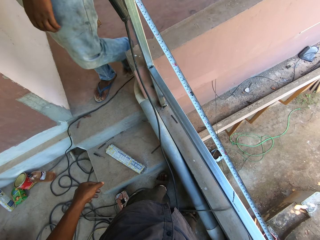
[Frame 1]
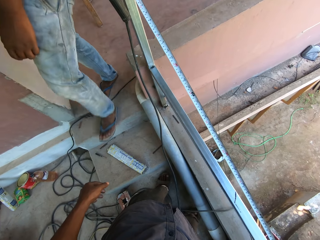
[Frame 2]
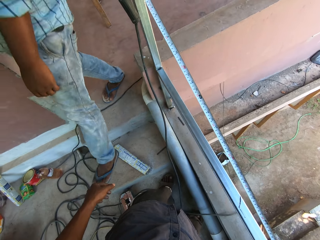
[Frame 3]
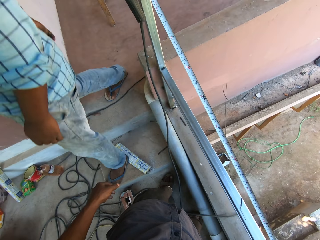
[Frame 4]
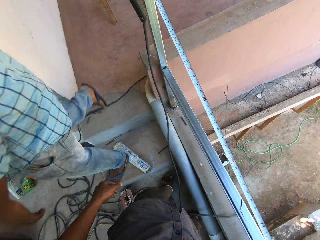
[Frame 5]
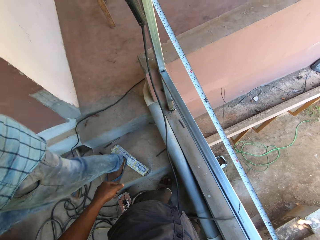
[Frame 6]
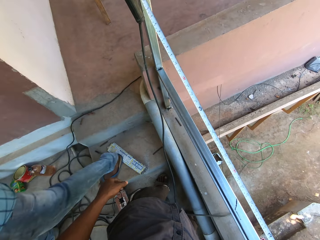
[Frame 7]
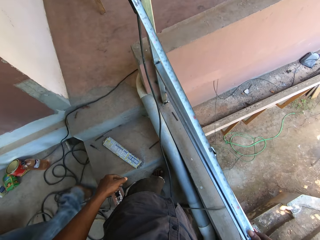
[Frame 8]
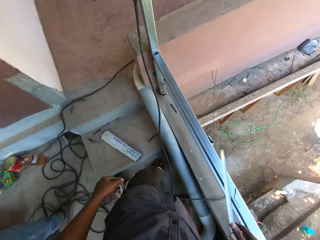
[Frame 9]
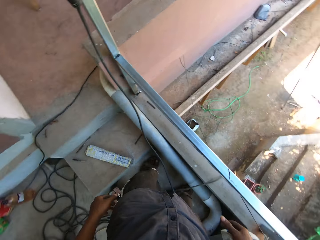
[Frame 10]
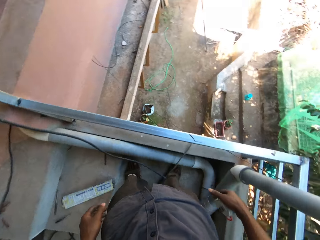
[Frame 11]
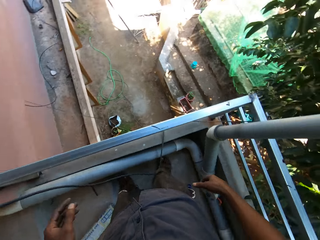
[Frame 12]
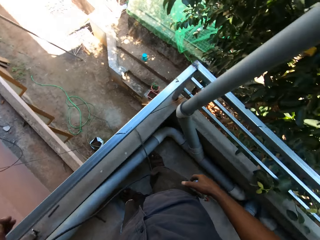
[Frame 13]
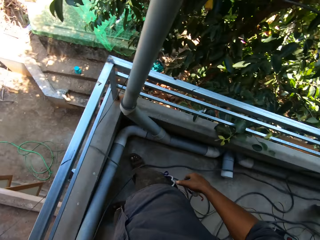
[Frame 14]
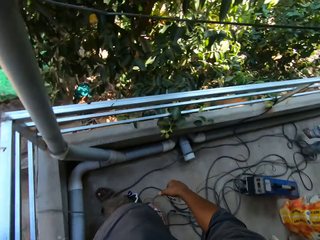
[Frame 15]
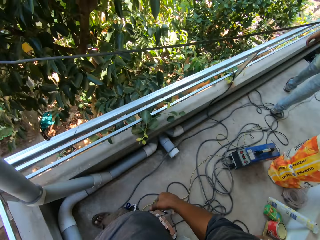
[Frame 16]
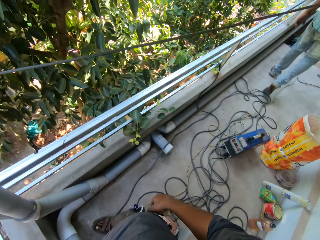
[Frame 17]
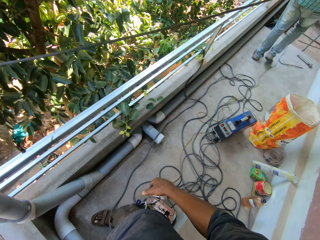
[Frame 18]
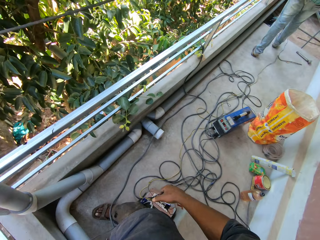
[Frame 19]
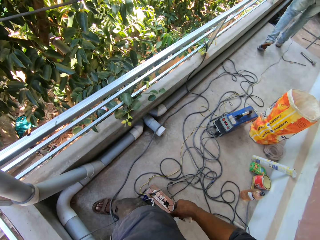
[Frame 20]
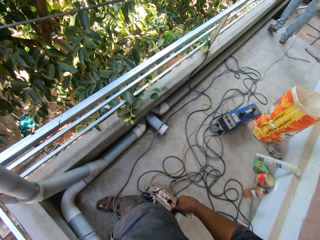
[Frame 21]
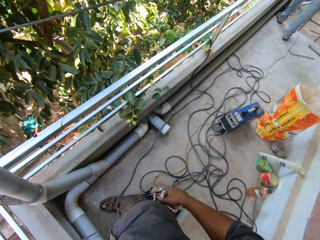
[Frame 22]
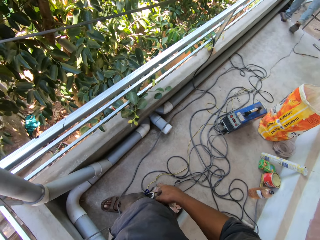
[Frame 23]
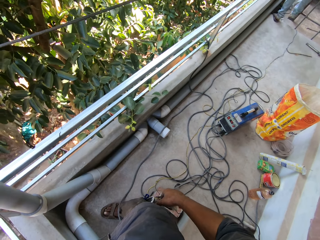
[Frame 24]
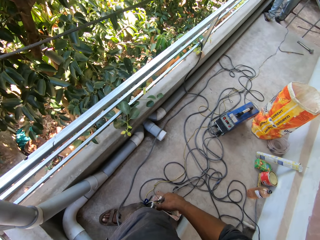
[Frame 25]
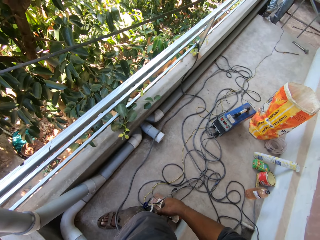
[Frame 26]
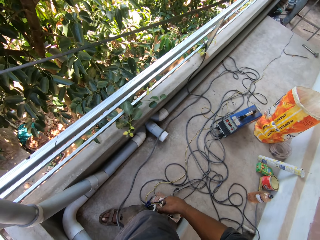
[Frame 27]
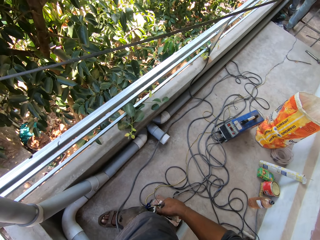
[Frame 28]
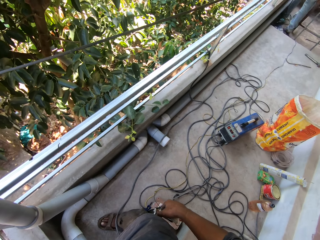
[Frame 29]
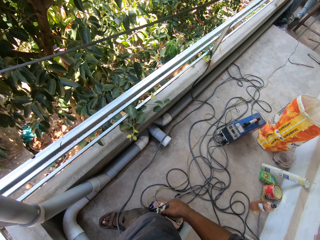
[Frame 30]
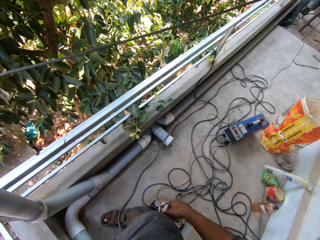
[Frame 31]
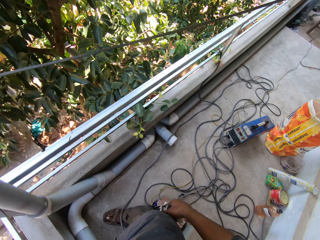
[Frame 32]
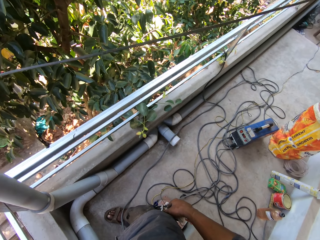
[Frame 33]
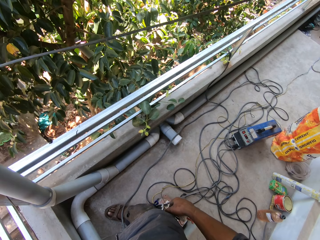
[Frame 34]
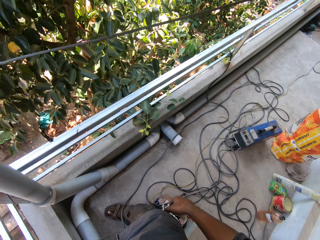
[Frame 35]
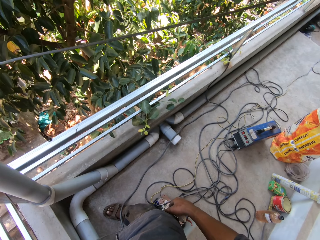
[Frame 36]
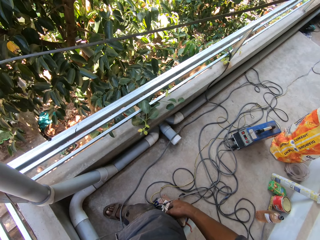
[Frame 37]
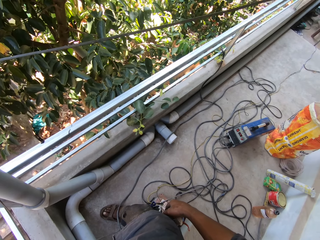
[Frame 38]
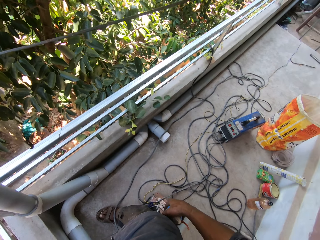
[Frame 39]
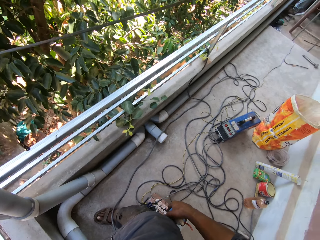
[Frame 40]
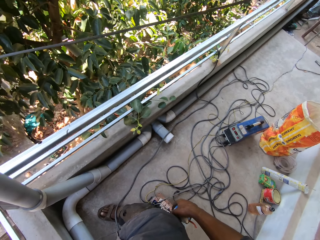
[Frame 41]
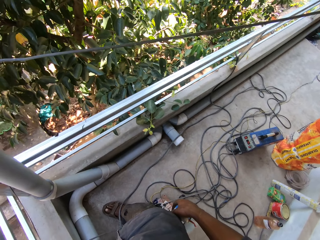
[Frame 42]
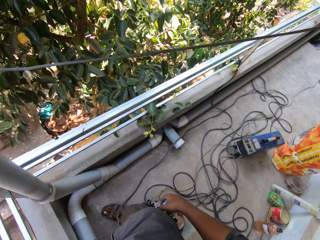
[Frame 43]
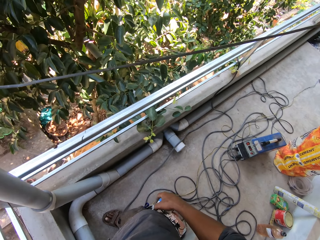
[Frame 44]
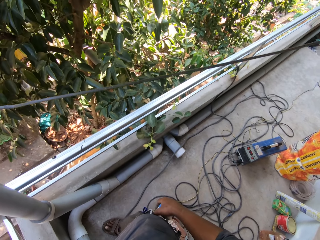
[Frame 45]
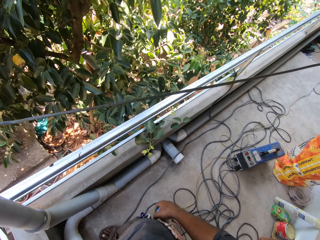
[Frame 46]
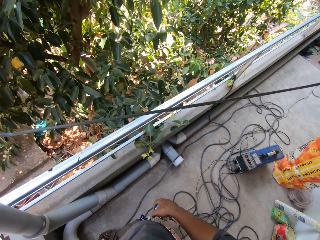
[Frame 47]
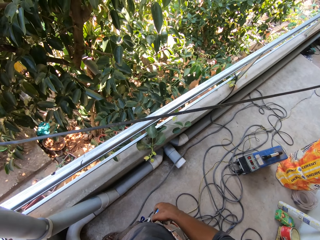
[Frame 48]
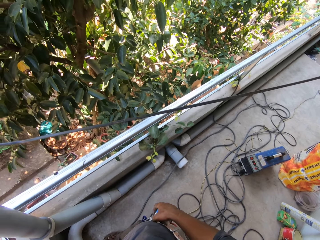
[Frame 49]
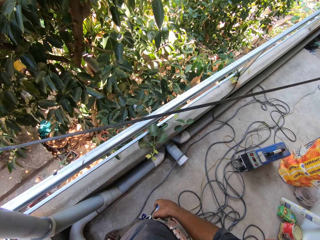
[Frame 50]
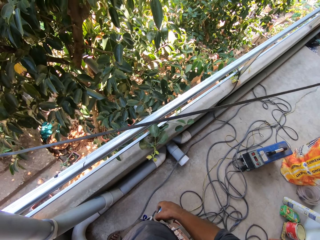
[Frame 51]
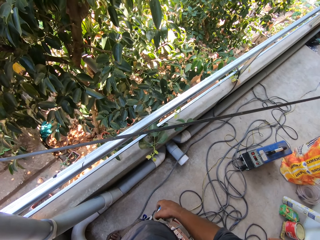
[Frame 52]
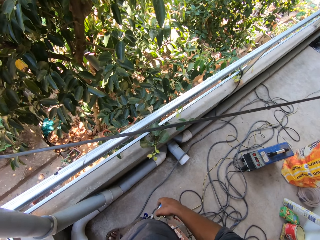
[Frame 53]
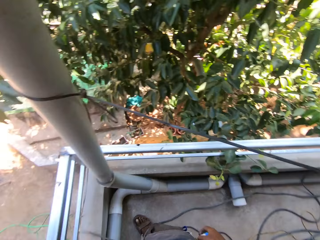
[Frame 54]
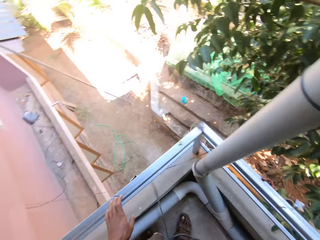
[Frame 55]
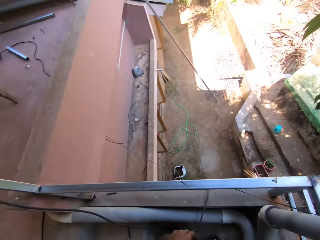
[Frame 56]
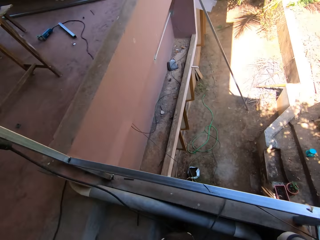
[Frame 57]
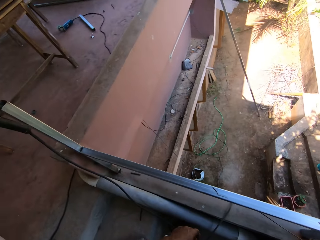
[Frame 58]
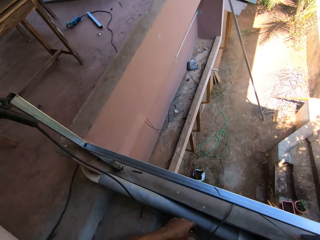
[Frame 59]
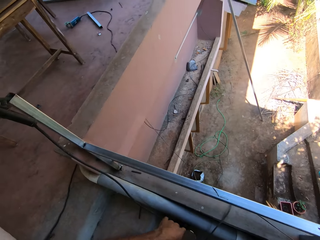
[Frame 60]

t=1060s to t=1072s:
The camera wearer looks around.

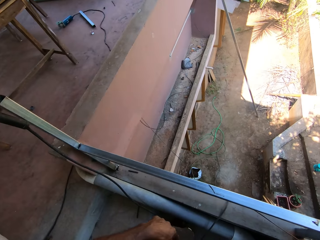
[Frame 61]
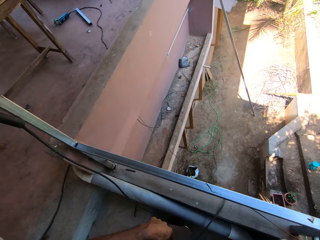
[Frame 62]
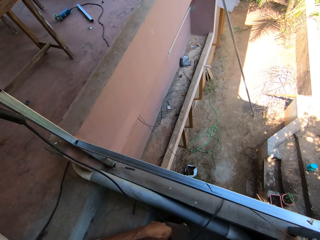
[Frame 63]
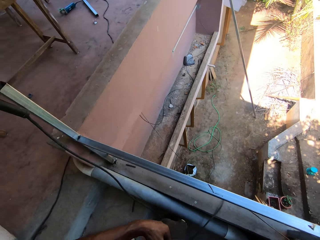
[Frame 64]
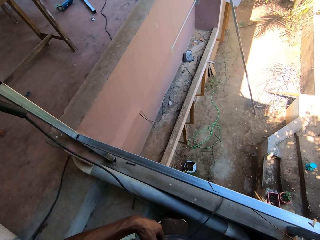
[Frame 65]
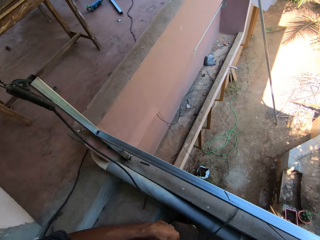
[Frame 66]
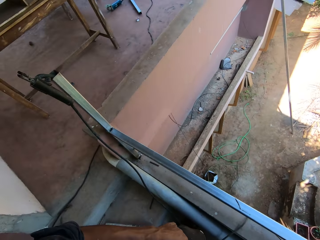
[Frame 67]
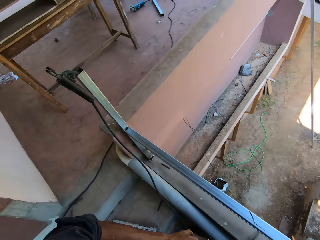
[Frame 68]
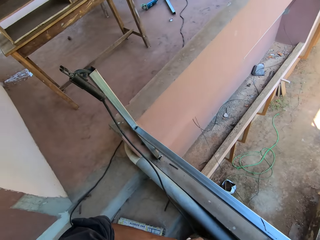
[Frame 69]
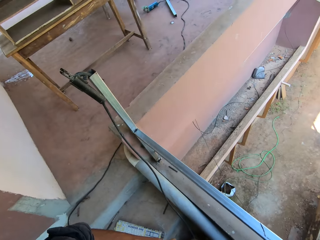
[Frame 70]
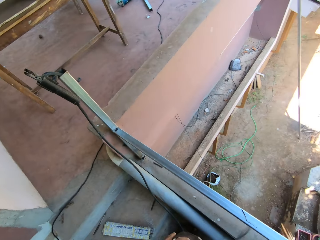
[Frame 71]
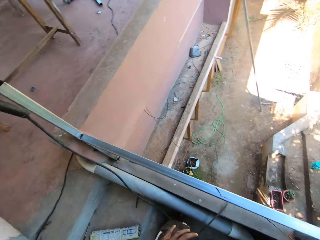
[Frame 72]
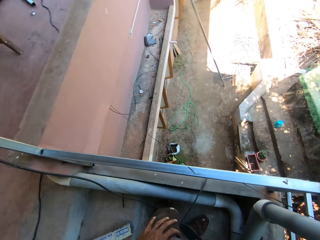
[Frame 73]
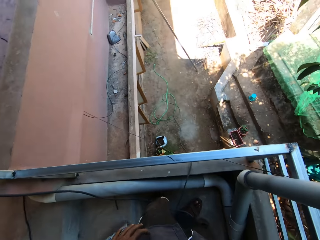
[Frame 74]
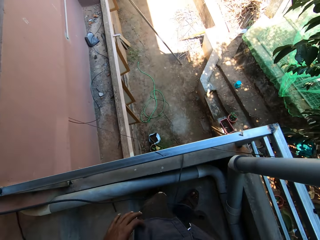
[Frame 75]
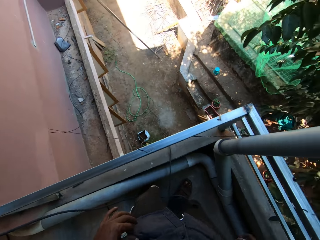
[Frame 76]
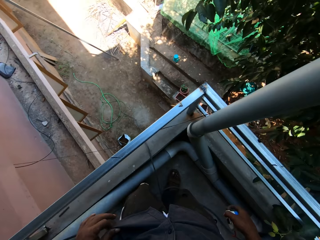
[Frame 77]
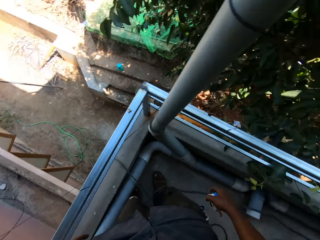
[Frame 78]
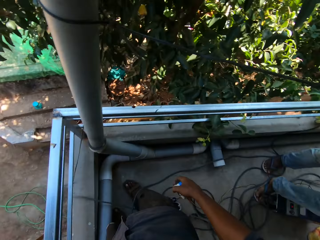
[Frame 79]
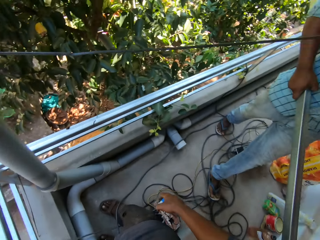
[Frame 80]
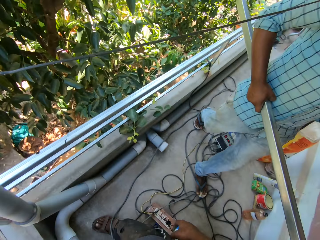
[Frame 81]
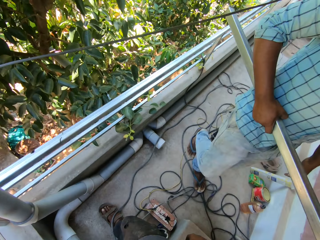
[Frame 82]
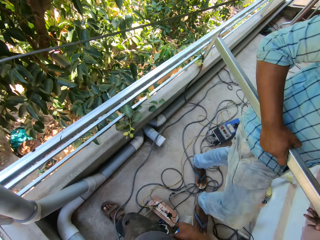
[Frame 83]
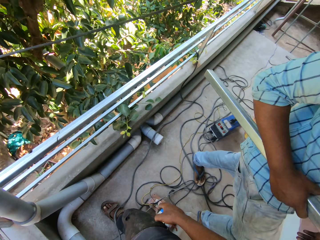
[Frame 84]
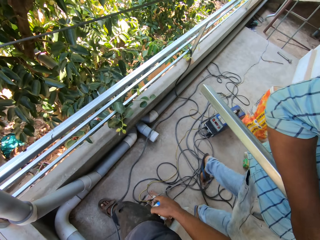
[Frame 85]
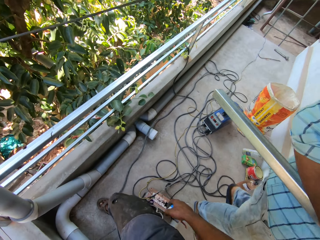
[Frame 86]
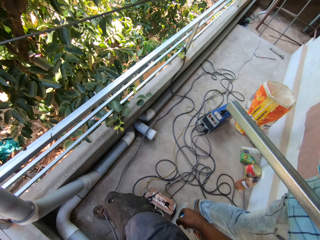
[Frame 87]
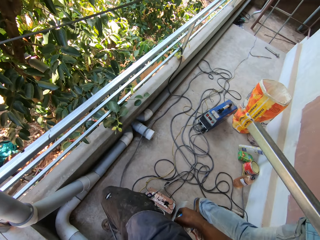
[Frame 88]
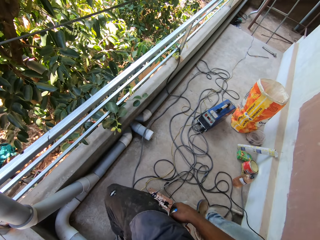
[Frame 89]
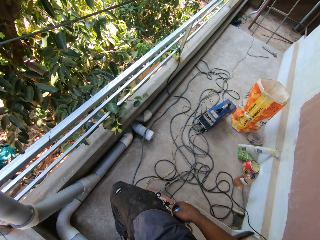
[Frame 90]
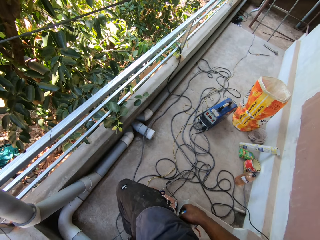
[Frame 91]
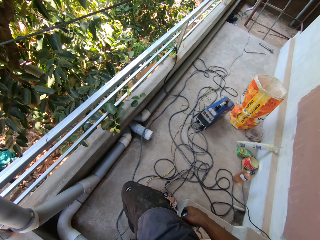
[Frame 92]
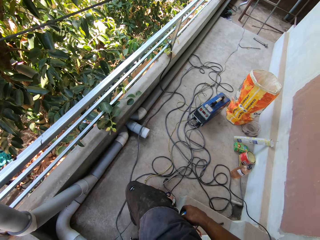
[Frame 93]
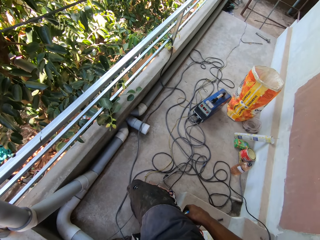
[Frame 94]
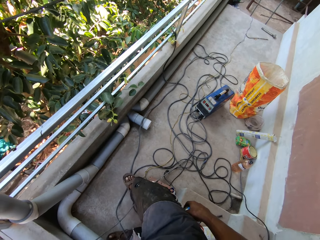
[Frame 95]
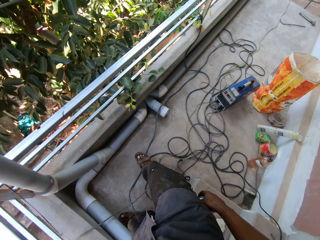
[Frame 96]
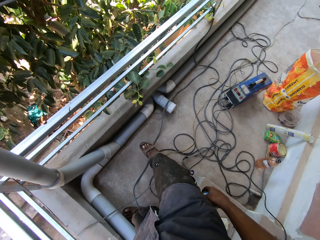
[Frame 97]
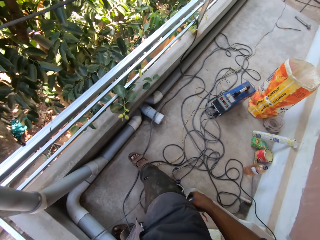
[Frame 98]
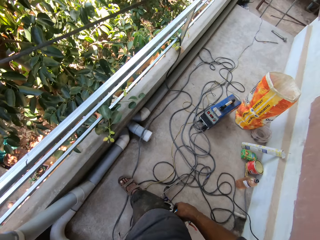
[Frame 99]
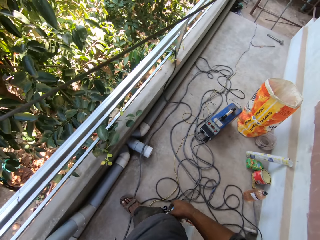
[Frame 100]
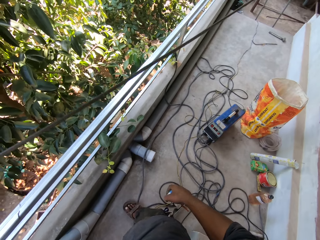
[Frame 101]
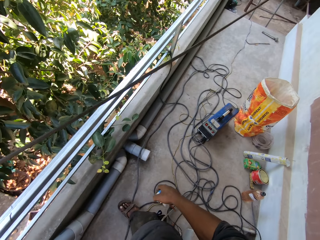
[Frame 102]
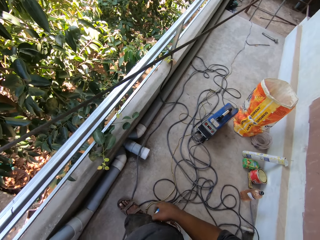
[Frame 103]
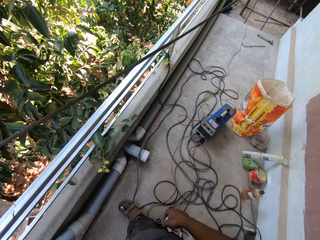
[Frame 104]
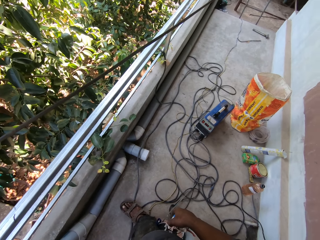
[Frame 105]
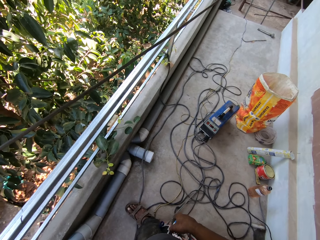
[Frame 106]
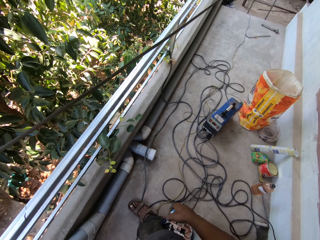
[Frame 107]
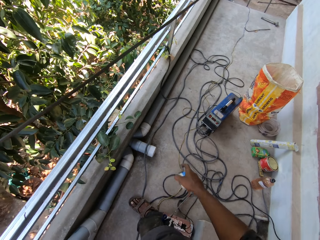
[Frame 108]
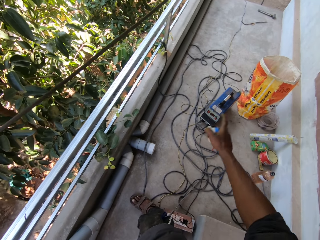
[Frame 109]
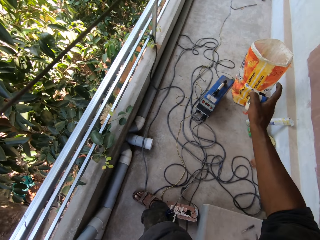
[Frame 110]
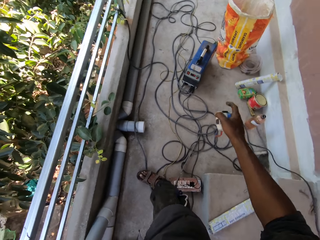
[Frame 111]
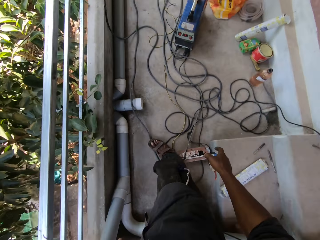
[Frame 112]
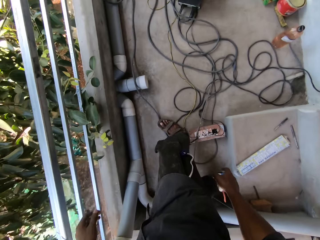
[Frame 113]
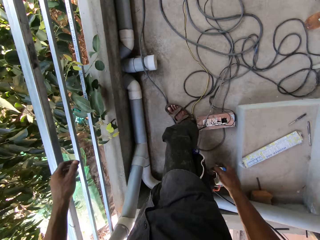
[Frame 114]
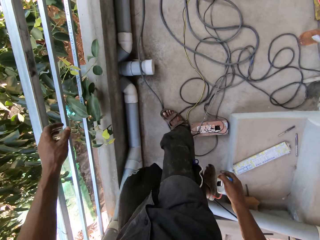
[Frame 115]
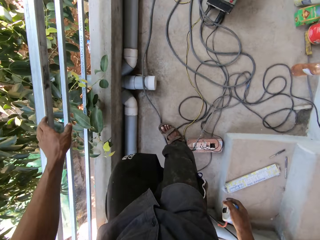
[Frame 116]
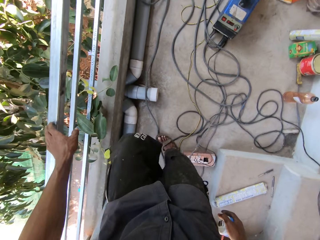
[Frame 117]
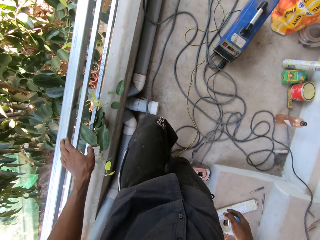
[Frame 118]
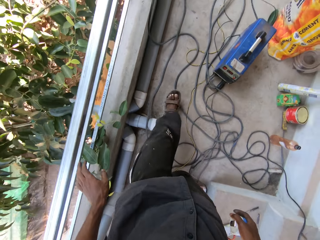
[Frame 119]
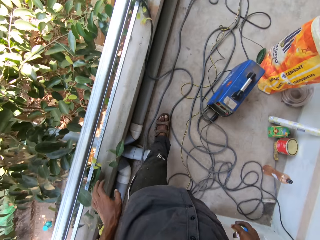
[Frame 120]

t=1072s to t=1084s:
A person carries a steel. The person holds an iron rod with his right hand. The person walks past the camera wearer. The camera wearer touches the railings with his left hand.
